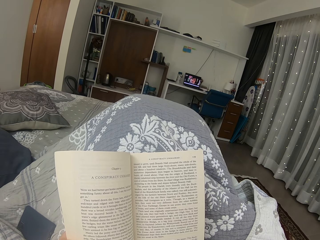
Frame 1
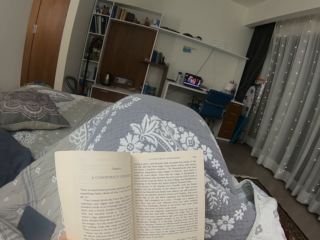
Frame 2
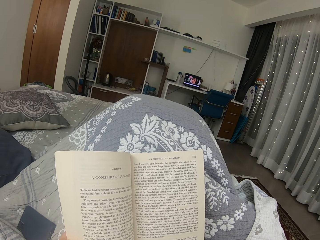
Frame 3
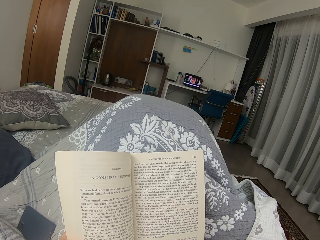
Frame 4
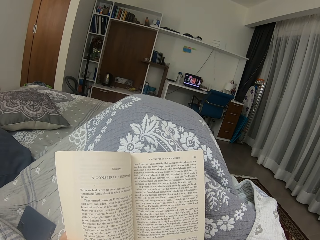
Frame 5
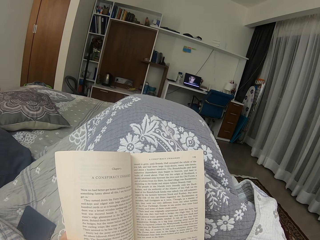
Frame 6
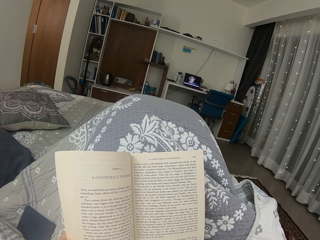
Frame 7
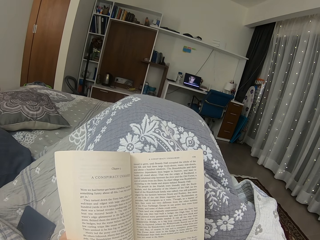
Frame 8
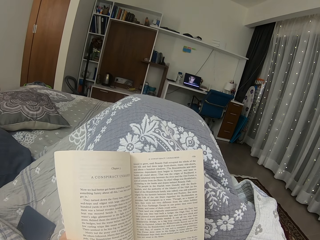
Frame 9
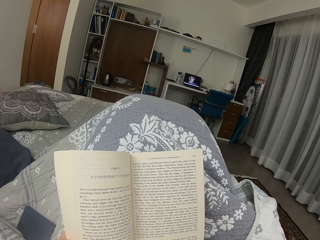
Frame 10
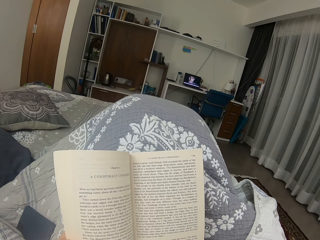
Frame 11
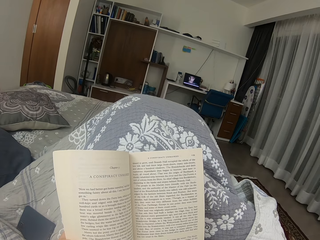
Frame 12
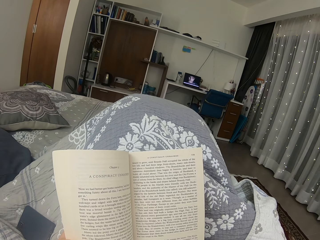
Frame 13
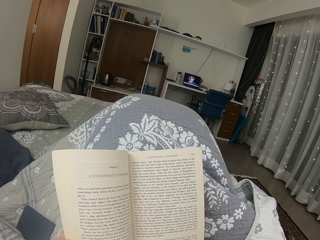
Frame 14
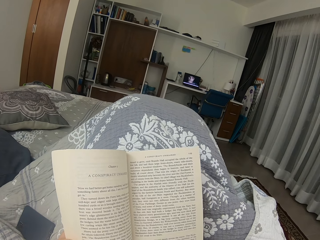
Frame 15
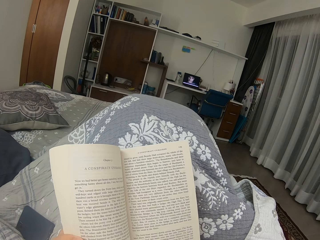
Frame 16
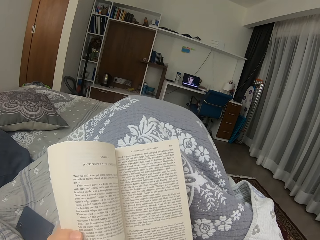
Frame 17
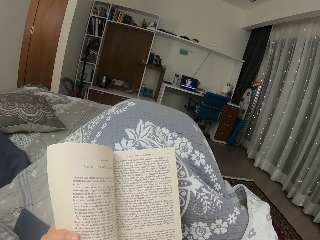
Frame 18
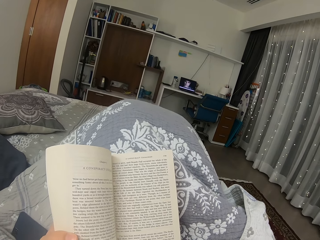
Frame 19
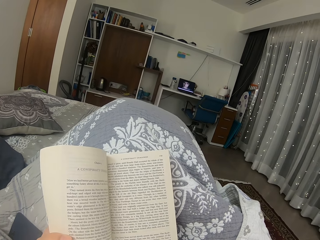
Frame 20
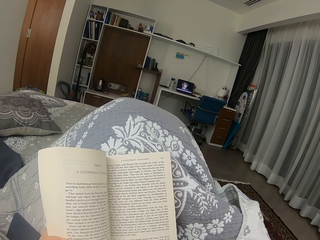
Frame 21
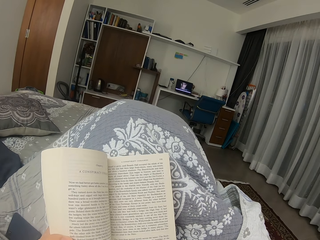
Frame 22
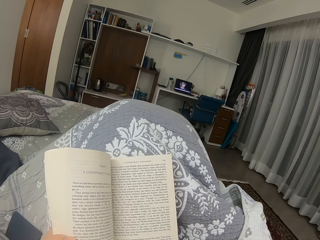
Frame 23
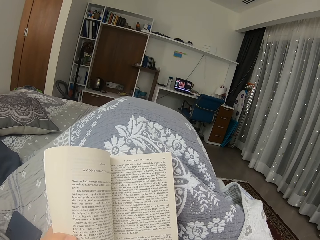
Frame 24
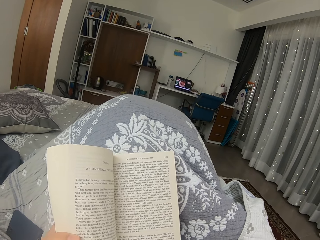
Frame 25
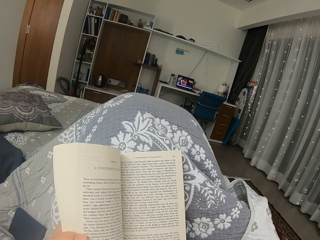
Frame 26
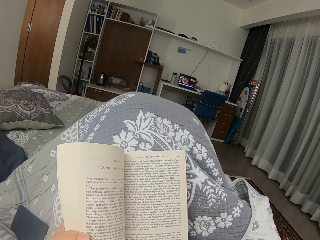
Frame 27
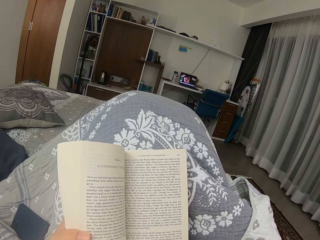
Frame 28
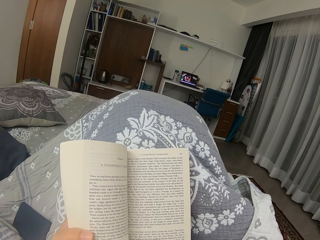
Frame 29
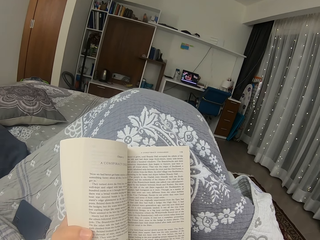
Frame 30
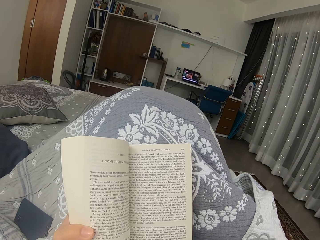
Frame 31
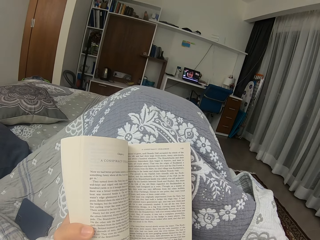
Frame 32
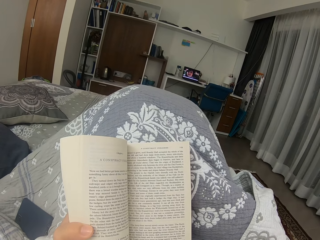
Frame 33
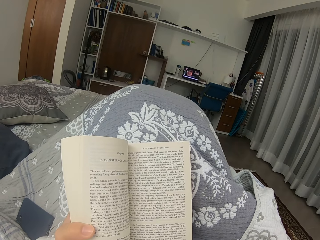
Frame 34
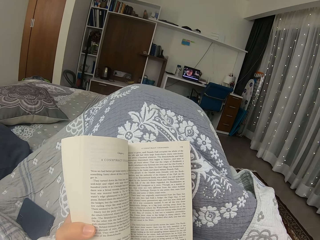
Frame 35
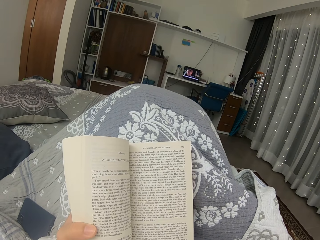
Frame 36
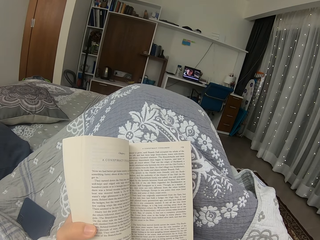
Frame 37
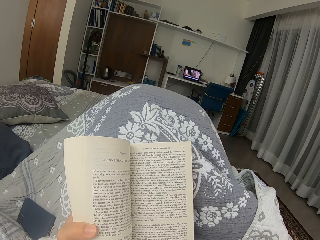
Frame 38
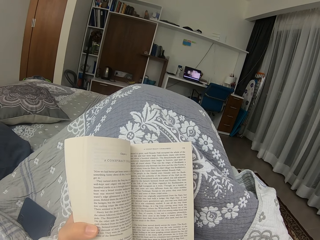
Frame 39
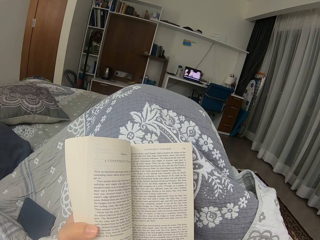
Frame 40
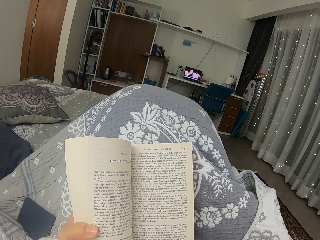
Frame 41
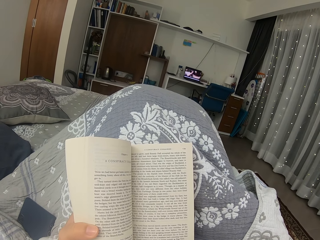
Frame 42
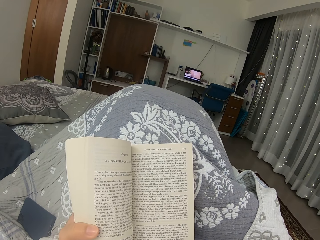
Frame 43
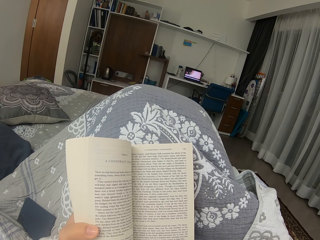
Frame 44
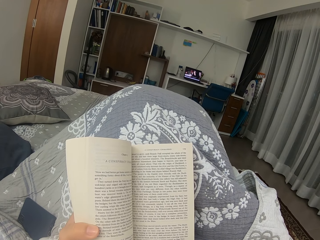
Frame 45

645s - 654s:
The camera wearer moves the book. They move the legs.

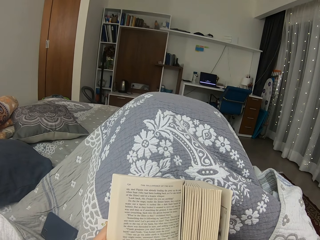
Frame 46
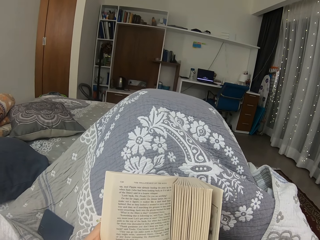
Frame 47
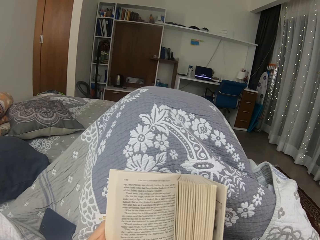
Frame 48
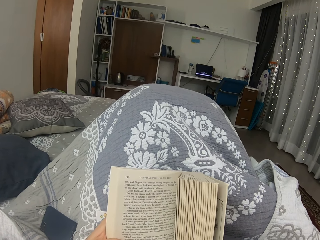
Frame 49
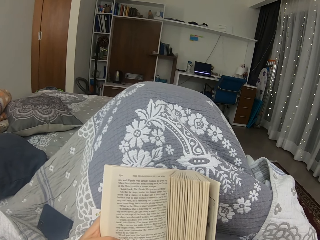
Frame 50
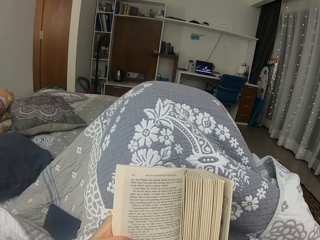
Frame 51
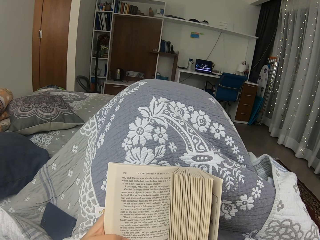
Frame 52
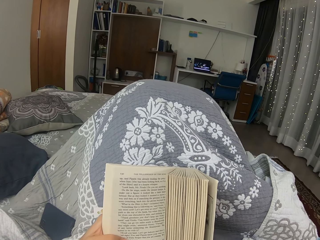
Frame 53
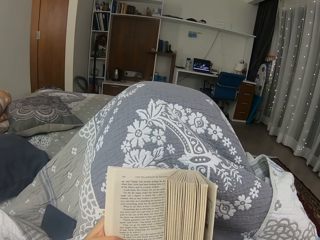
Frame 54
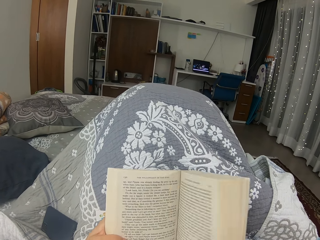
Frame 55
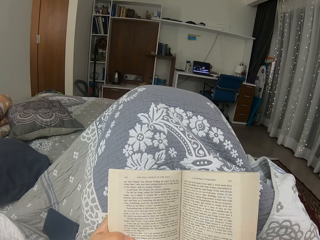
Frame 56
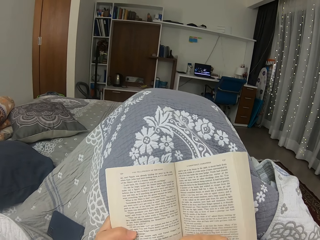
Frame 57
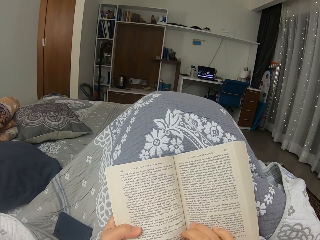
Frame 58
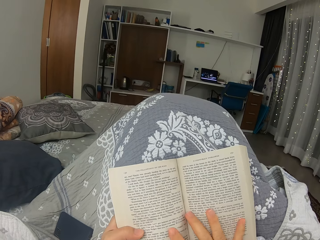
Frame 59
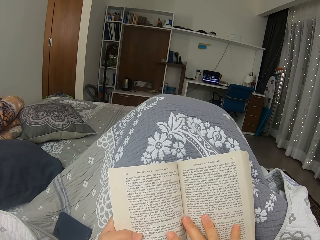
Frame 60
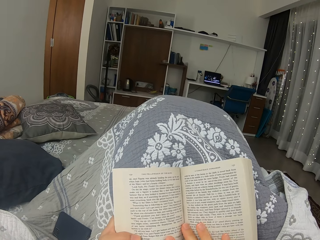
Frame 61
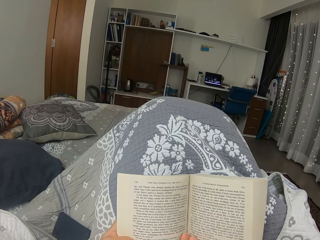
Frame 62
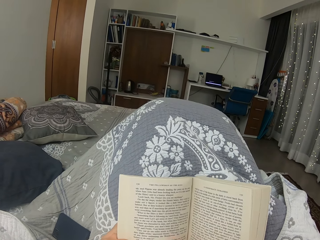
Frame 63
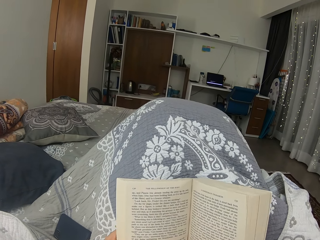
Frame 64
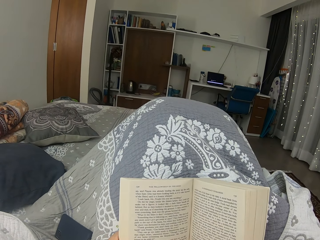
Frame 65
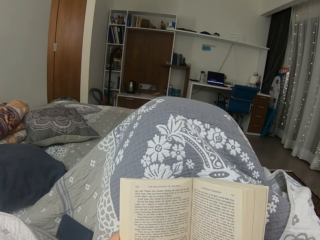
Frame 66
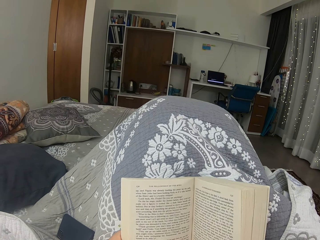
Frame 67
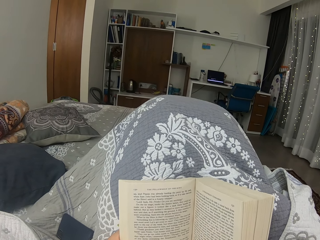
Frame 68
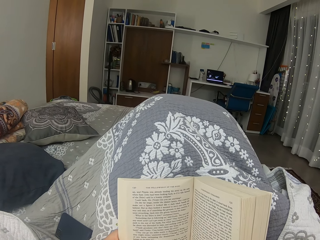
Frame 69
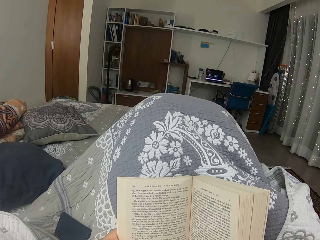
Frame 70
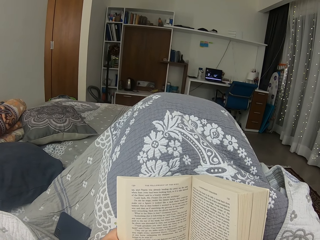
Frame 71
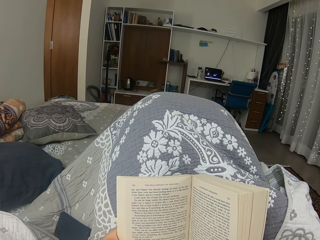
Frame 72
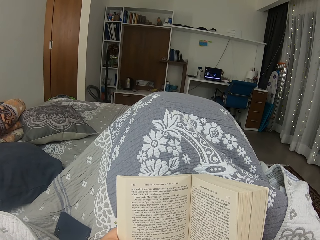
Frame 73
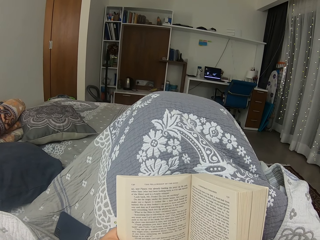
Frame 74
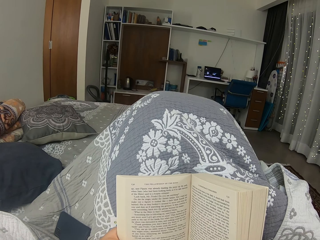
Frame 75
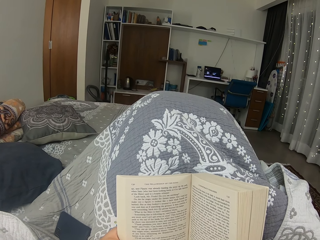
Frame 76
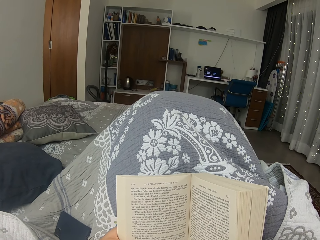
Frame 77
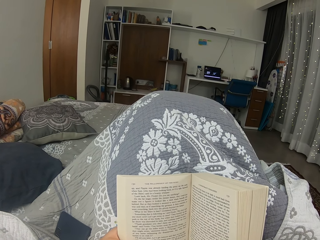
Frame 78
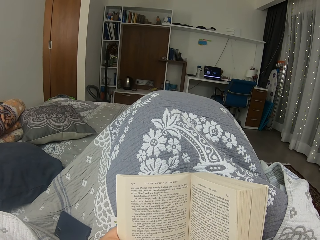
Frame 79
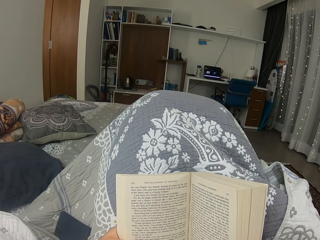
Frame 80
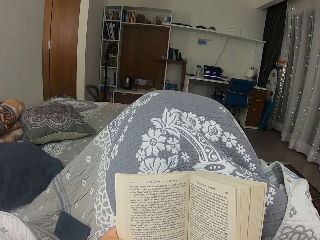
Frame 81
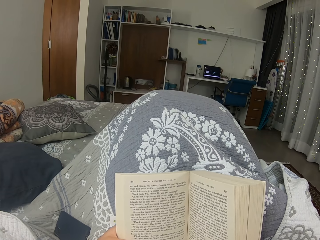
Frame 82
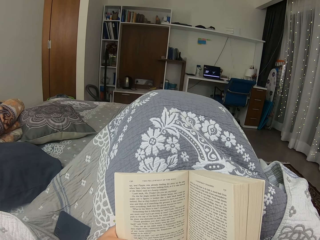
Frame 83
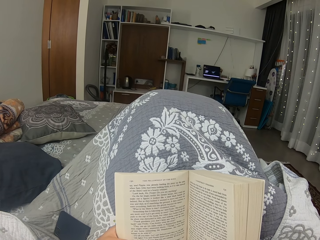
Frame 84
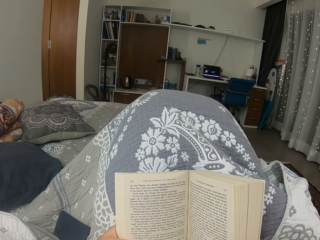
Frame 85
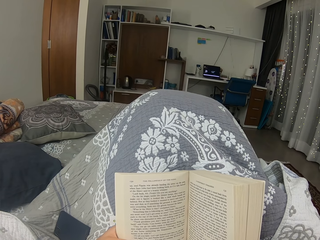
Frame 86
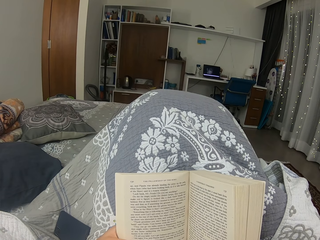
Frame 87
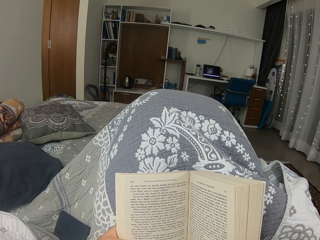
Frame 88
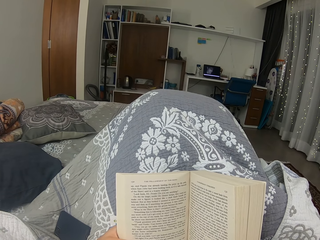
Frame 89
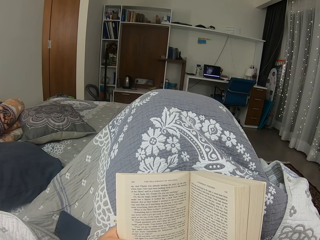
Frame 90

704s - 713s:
The camera wearer moves the right hand from the book. They place the right hand on the book. They read the book.

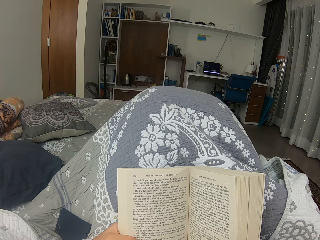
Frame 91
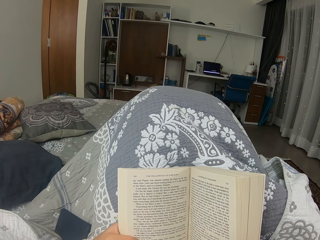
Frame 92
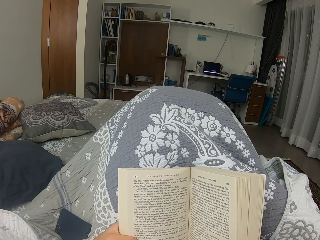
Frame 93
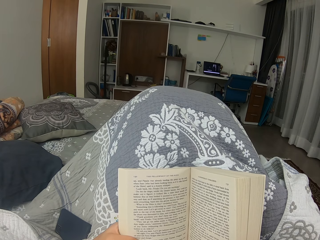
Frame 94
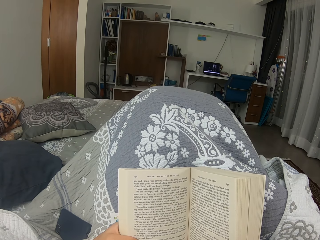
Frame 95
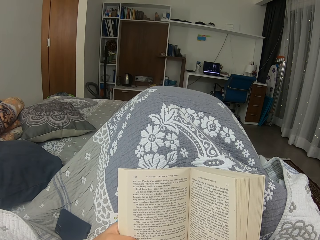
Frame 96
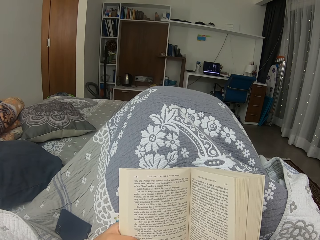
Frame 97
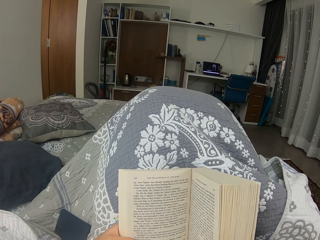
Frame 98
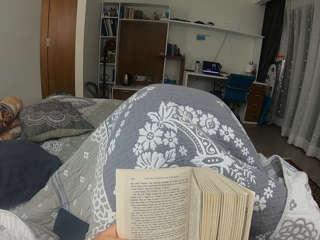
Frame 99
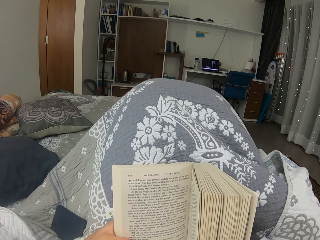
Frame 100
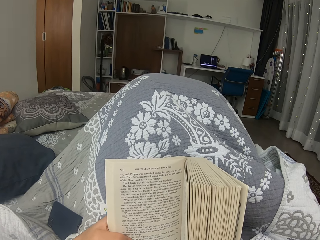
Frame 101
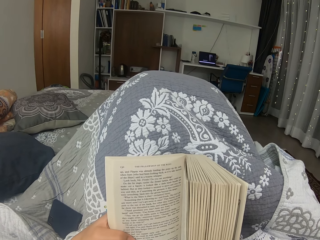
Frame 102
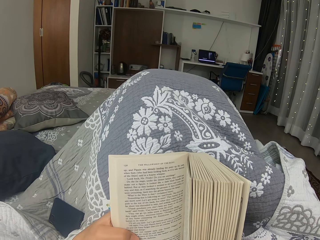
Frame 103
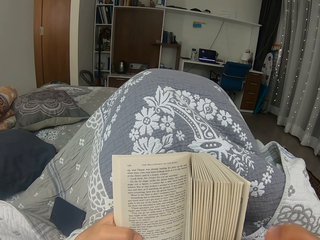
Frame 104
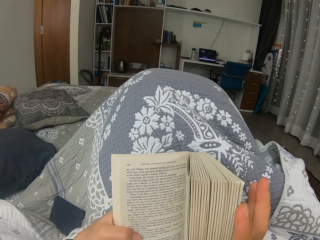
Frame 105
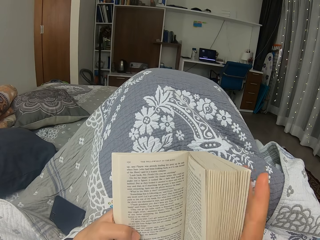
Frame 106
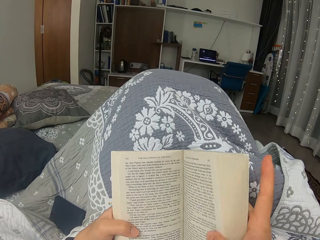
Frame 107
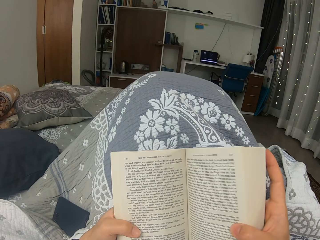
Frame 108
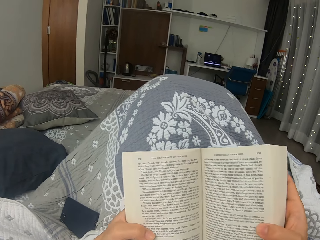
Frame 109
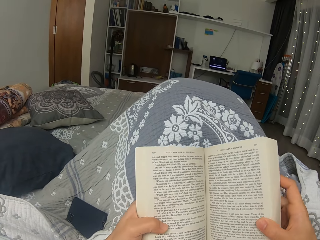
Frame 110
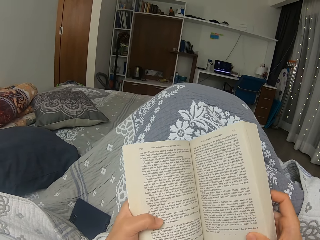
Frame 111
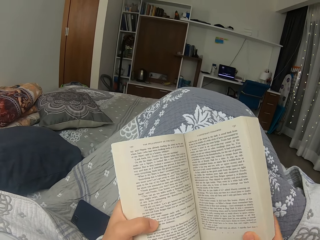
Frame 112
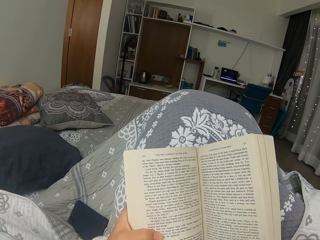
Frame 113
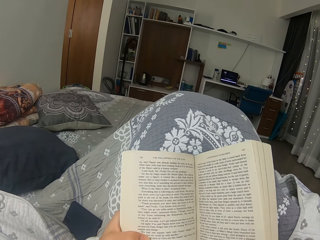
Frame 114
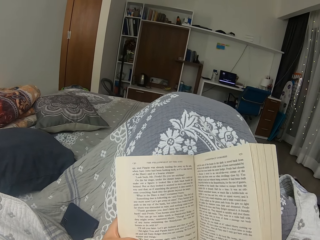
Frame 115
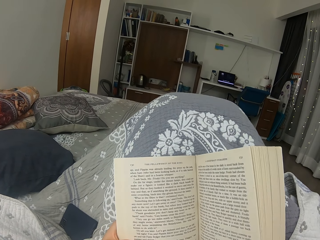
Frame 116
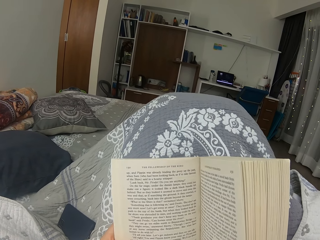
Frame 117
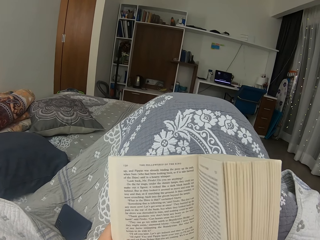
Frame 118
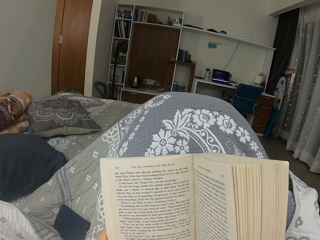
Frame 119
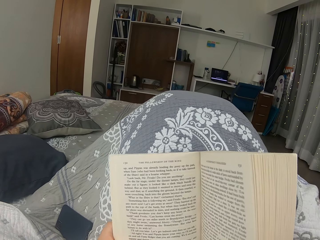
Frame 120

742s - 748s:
The camera wearer moves the book. They hold the book with the right hand. They hold the book with both hands. They read the book. They move the legs.
